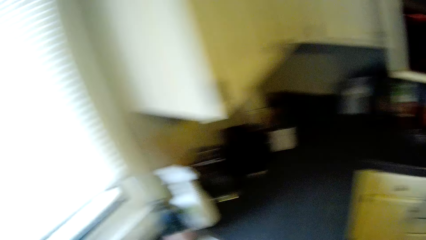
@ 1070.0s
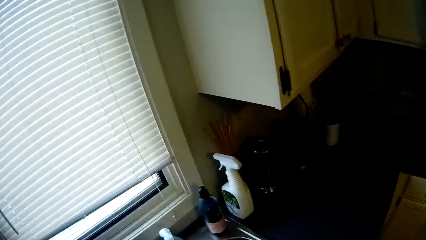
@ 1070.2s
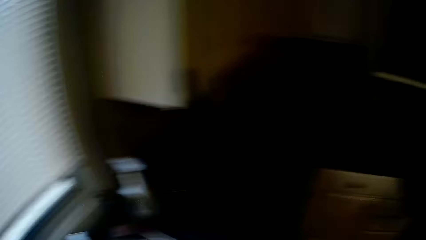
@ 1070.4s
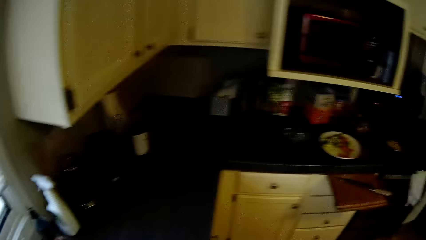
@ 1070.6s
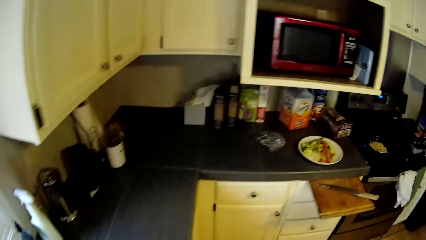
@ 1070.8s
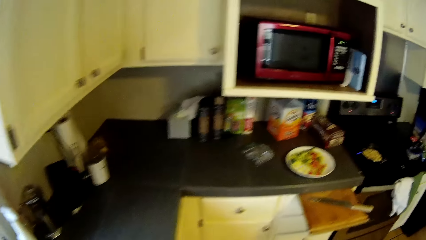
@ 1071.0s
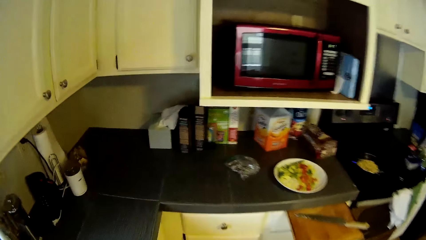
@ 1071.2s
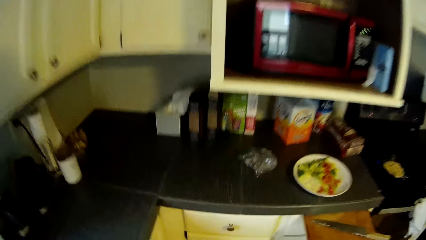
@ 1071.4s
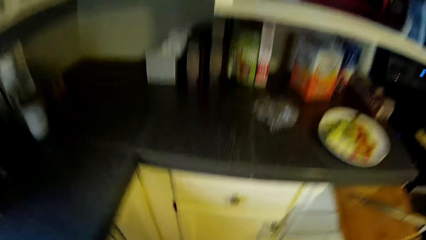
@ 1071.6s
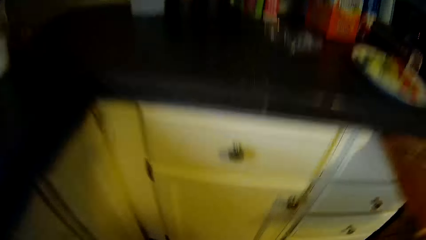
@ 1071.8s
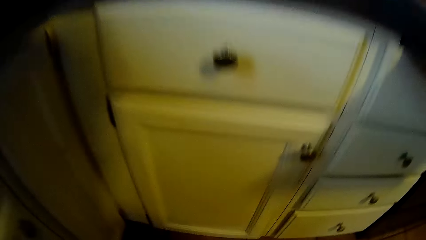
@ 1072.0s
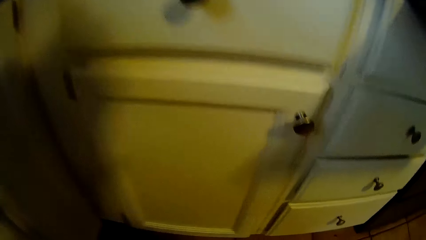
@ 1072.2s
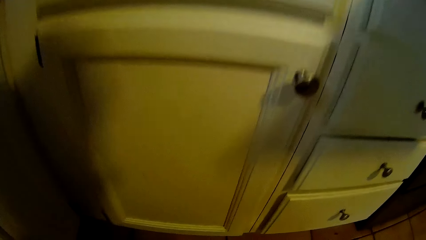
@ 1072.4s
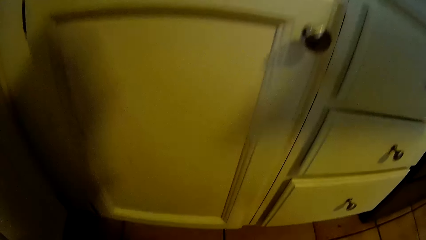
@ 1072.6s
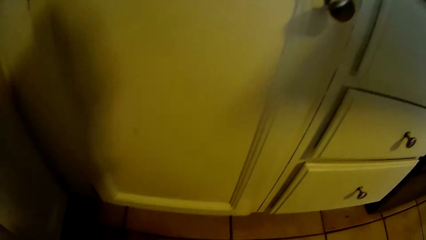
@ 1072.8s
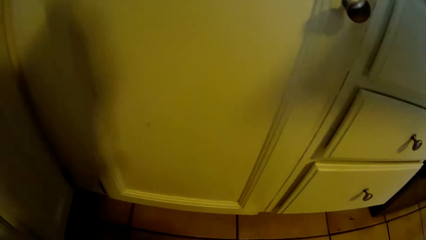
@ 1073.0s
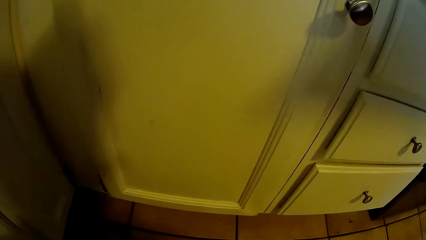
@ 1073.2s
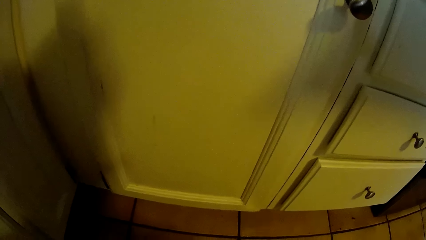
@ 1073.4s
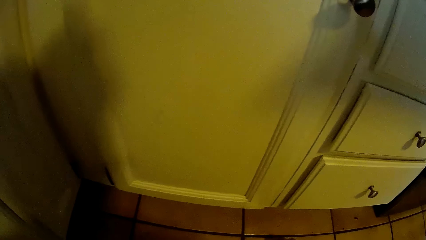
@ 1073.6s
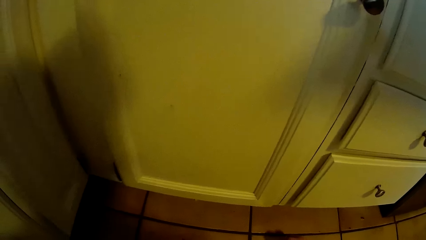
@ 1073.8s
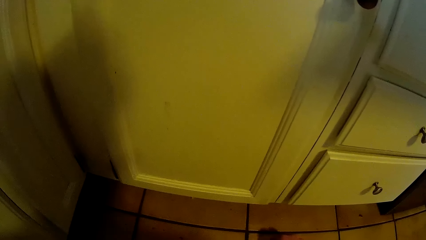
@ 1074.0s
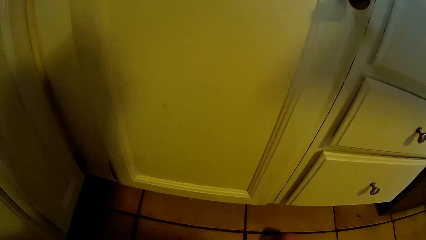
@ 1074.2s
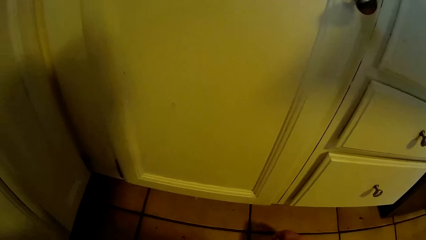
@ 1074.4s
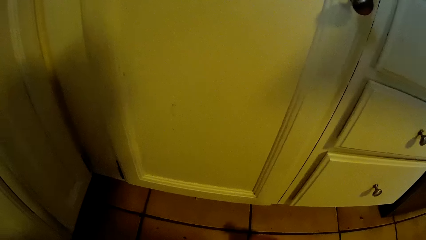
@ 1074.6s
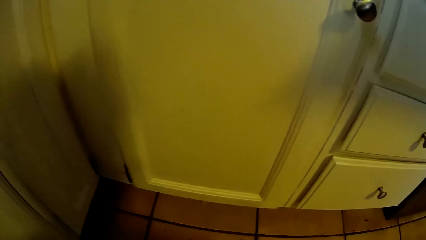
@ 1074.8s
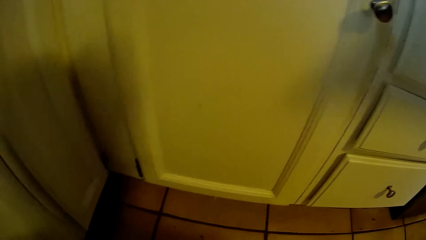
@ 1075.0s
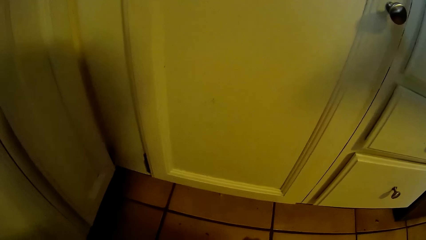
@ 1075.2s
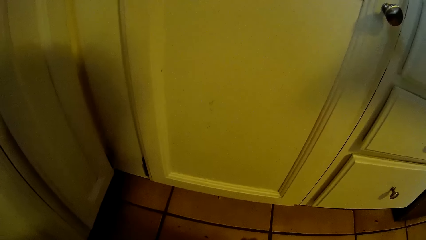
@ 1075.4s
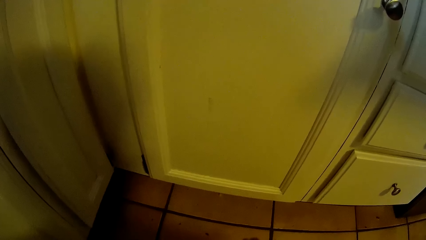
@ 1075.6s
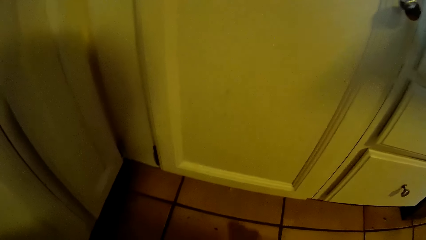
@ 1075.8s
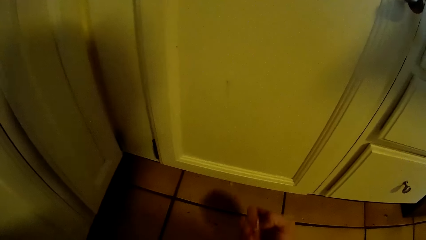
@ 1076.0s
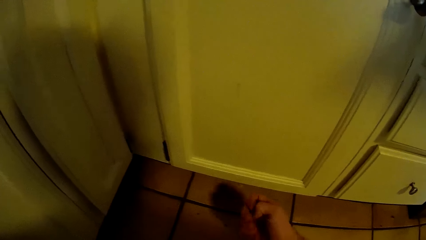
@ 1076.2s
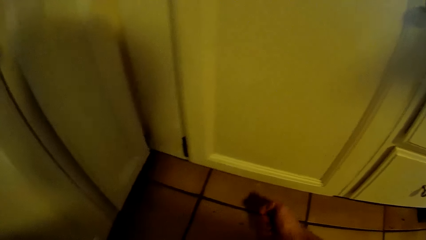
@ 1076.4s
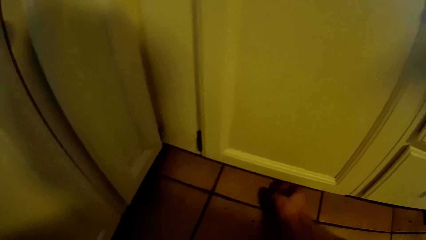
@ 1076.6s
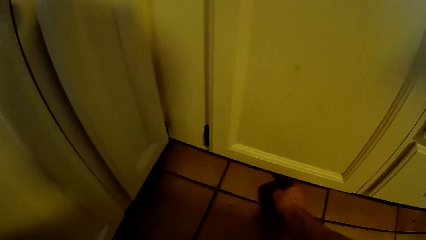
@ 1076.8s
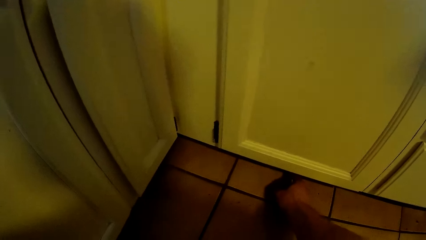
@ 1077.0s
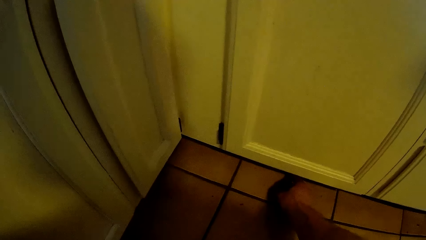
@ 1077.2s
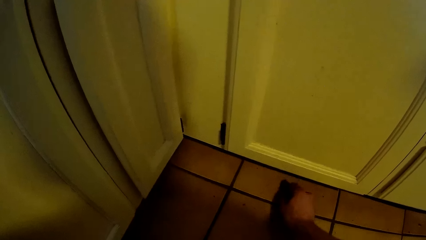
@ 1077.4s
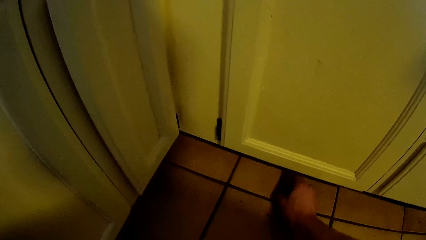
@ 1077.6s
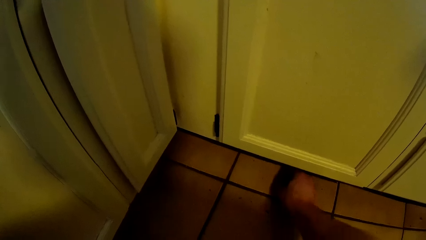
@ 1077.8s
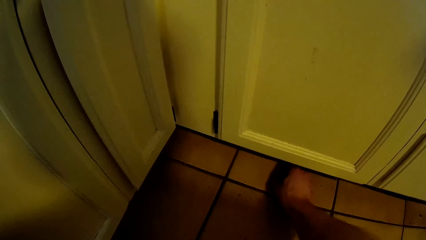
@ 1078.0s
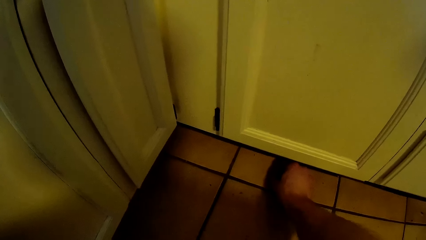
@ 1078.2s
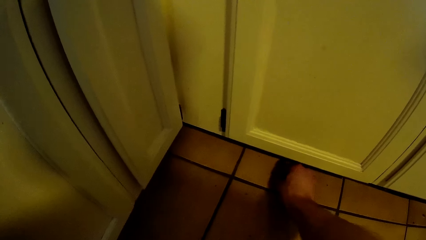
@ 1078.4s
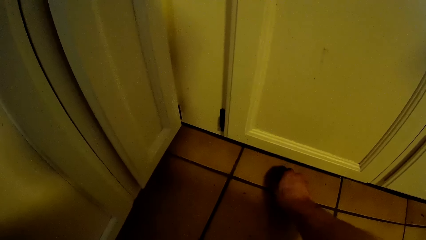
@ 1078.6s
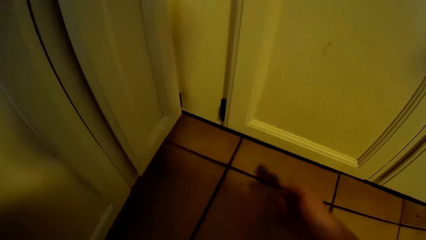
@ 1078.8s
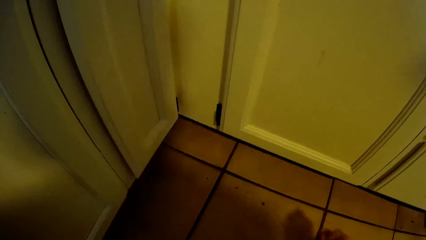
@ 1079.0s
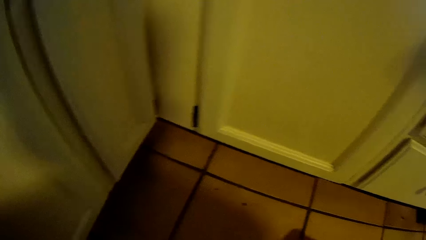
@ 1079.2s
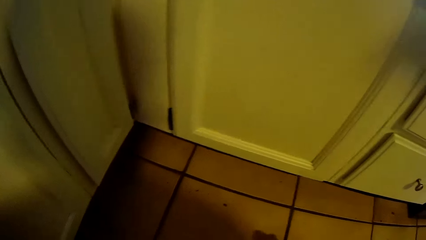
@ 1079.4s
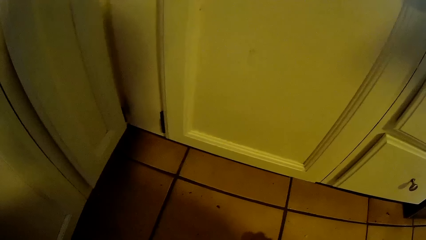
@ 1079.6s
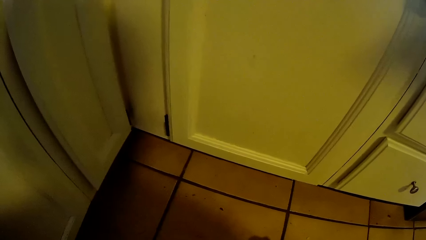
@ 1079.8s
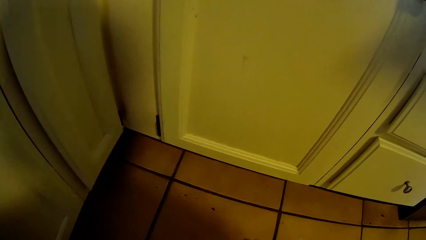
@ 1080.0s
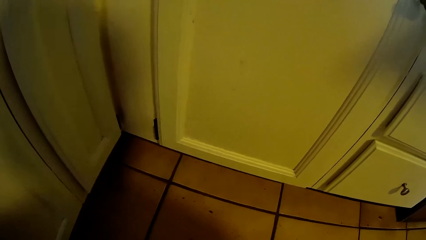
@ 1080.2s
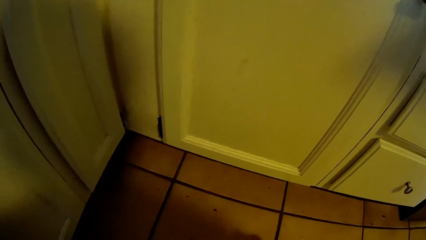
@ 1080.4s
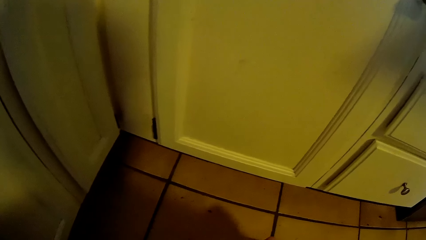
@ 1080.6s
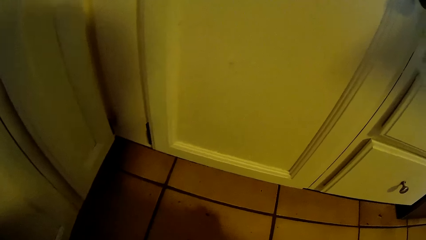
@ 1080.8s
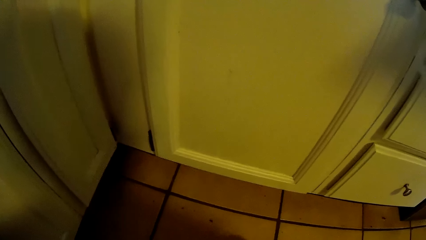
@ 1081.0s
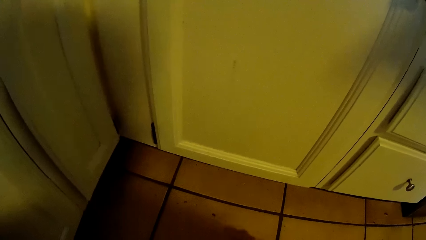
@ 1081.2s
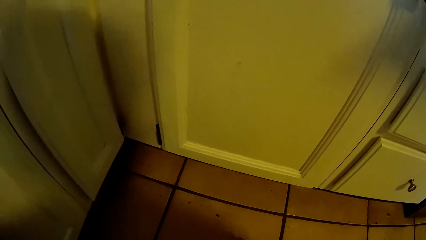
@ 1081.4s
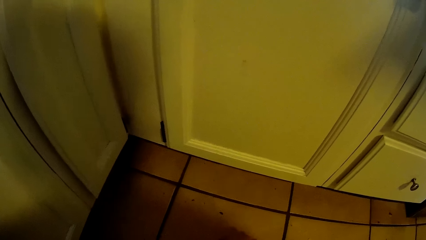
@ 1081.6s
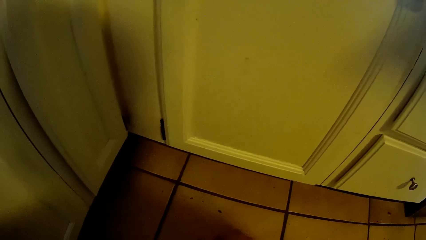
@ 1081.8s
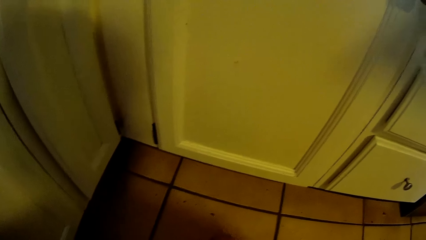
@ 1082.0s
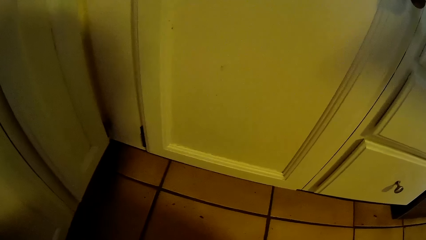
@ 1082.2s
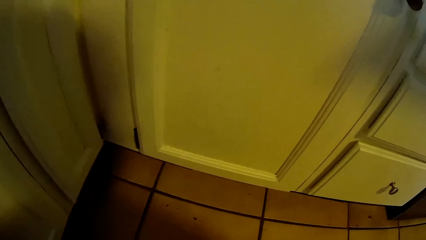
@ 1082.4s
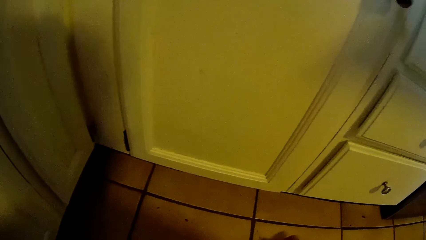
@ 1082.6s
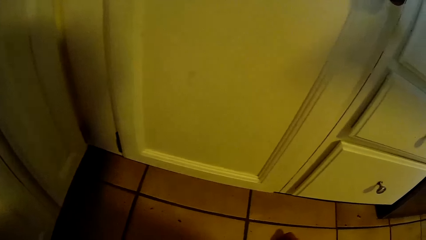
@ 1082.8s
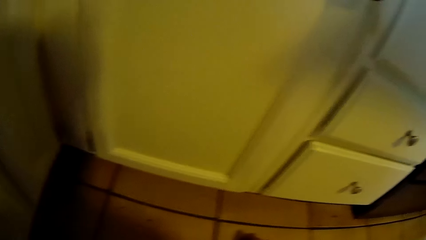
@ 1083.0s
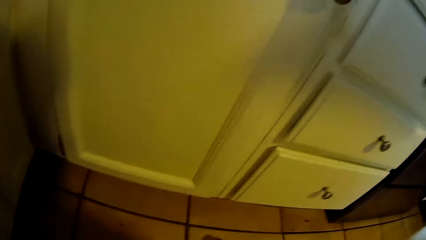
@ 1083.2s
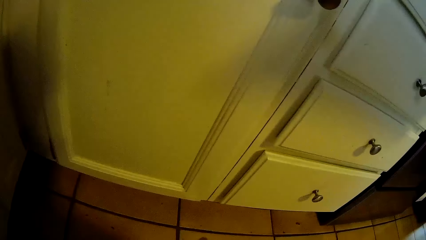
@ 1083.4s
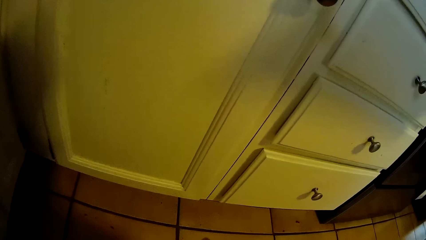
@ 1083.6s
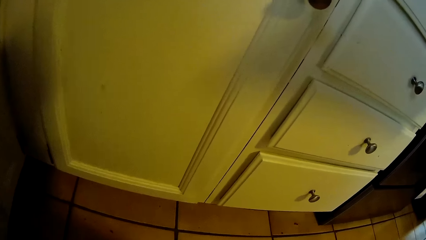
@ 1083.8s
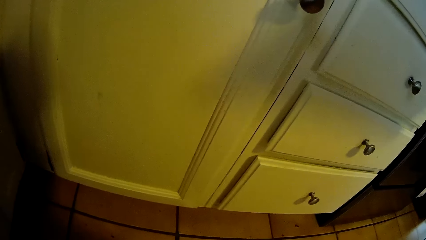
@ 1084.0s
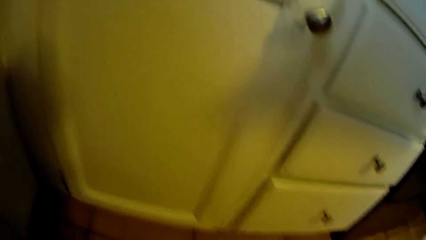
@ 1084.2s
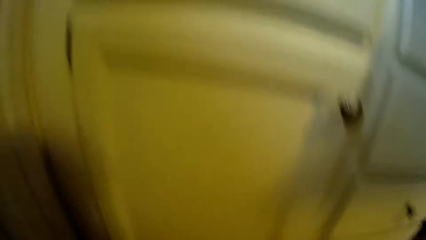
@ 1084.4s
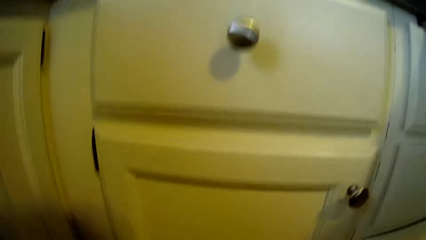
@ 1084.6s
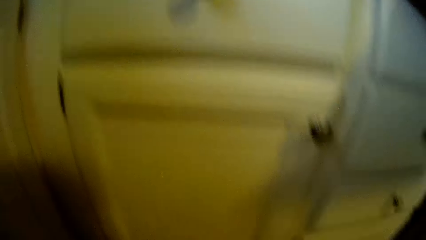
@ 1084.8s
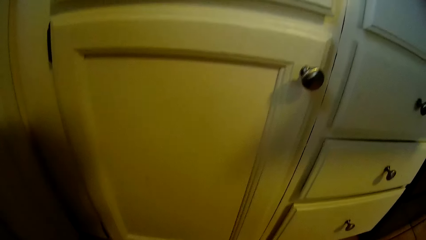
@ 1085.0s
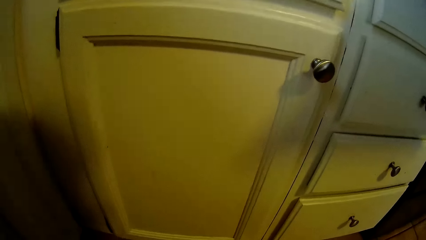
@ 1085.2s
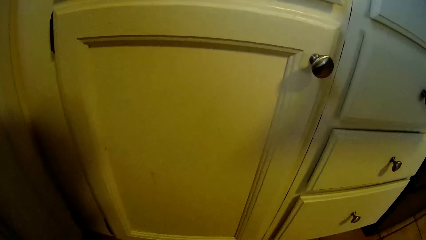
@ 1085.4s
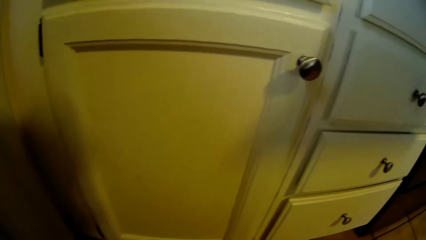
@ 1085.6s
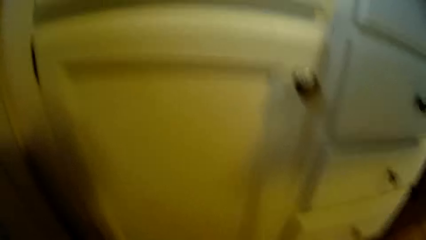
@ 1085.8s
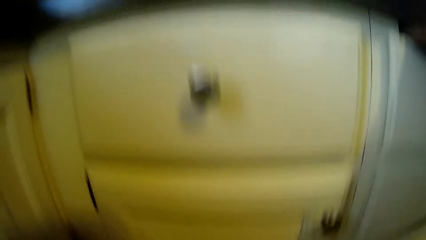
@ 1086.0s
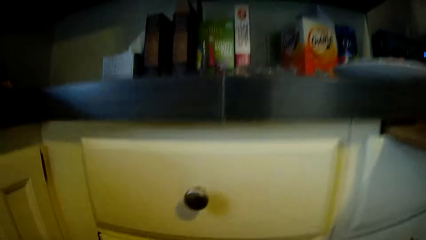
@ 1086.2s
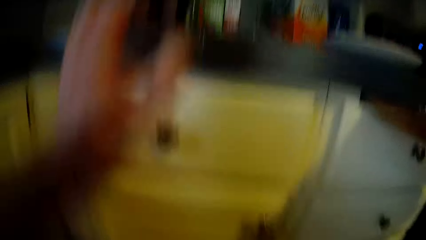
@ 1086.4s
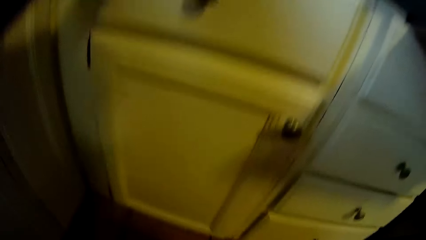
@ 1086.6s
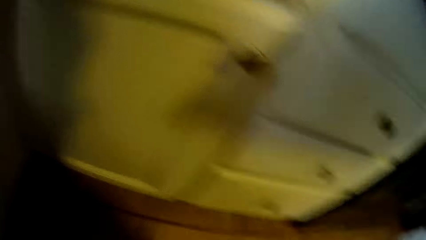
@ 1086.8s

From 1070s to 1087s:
The camera wearer walks along the countertop. They bend on the floor along the countertop. They collect food particles on the floor. They look down. They collect particles from the floor. They stand up.
